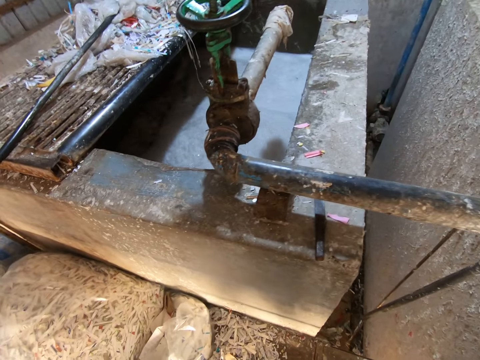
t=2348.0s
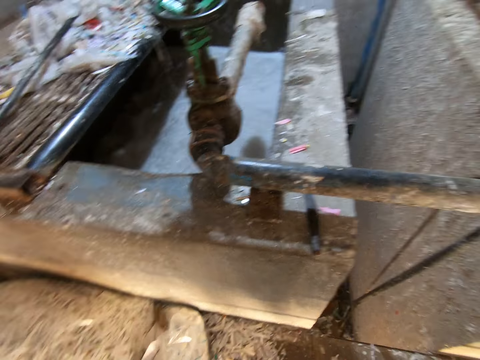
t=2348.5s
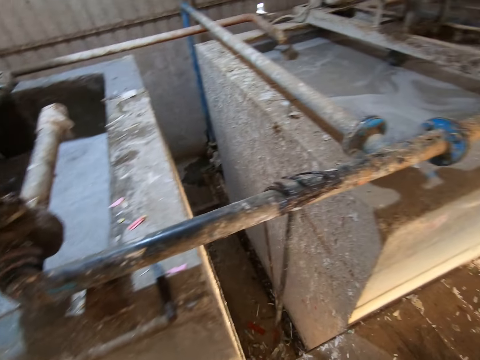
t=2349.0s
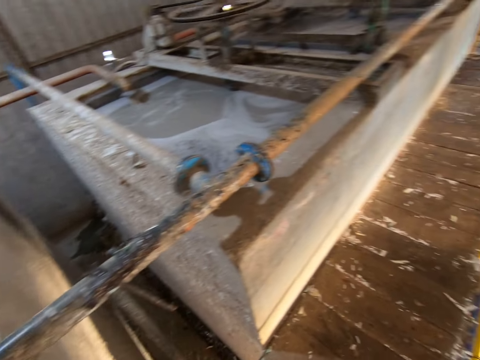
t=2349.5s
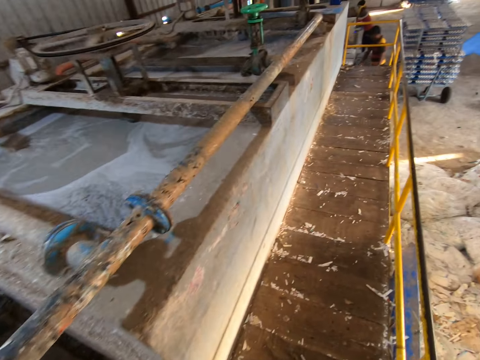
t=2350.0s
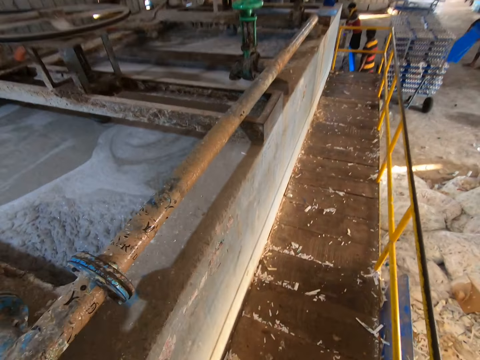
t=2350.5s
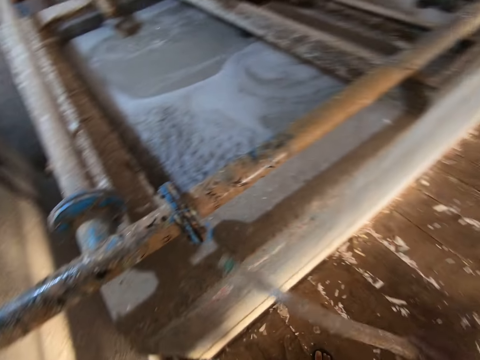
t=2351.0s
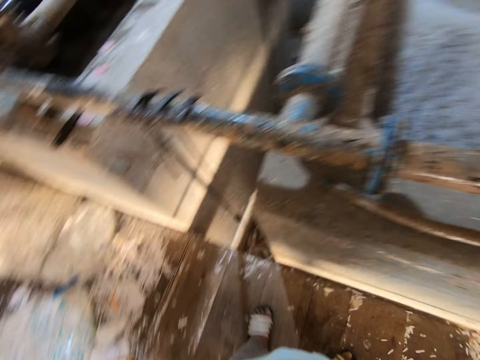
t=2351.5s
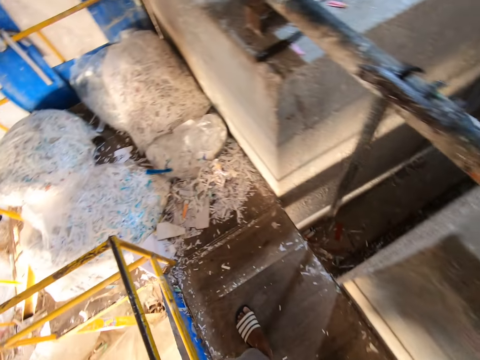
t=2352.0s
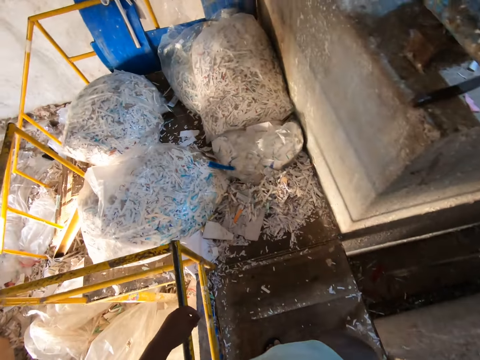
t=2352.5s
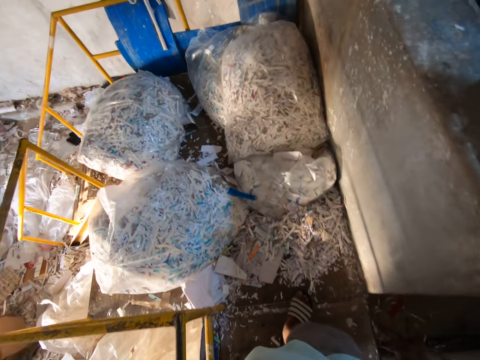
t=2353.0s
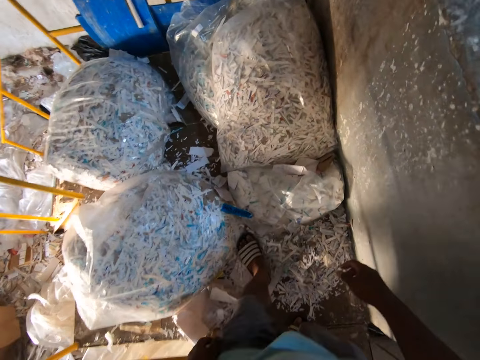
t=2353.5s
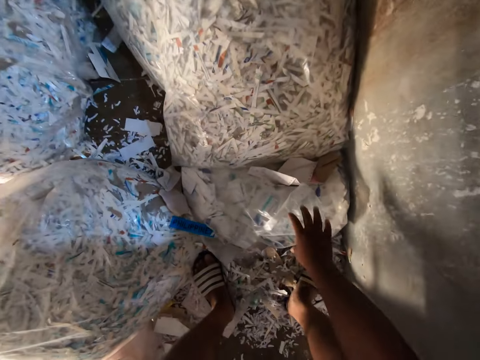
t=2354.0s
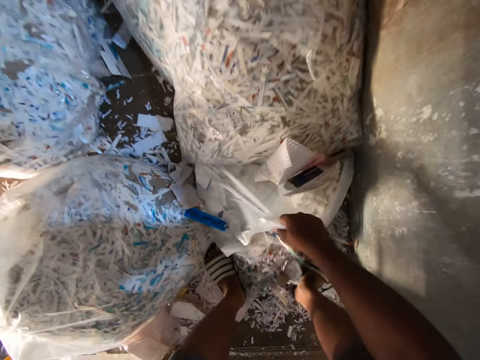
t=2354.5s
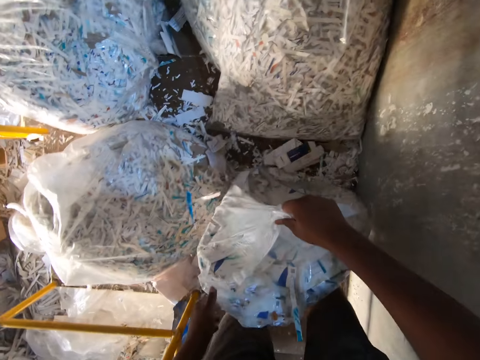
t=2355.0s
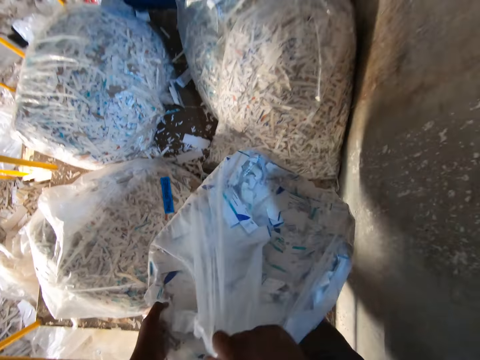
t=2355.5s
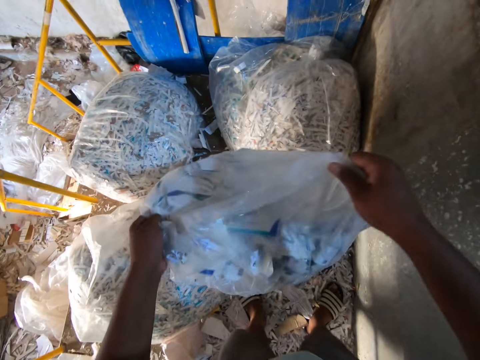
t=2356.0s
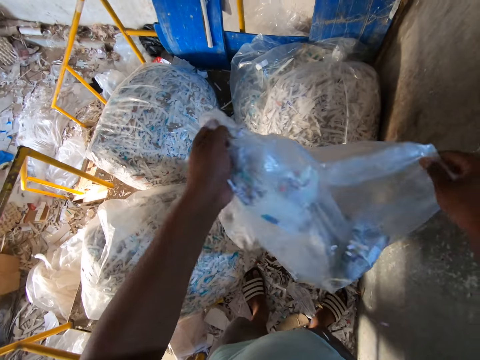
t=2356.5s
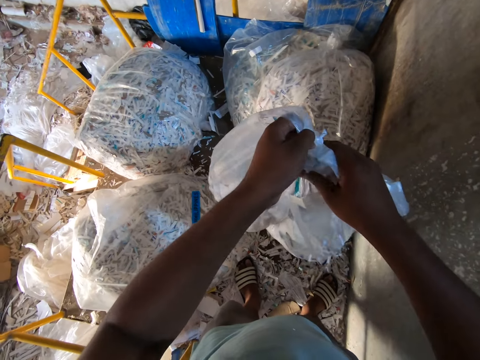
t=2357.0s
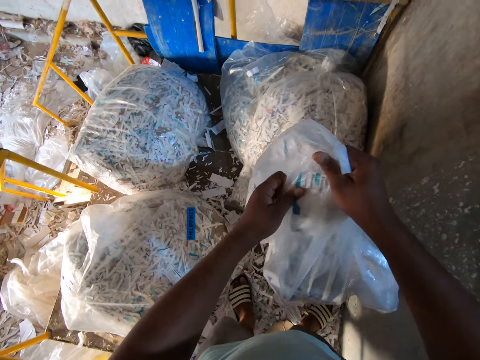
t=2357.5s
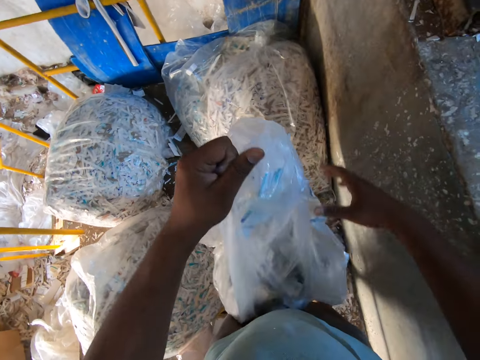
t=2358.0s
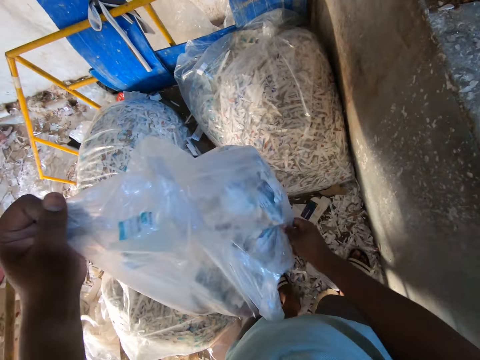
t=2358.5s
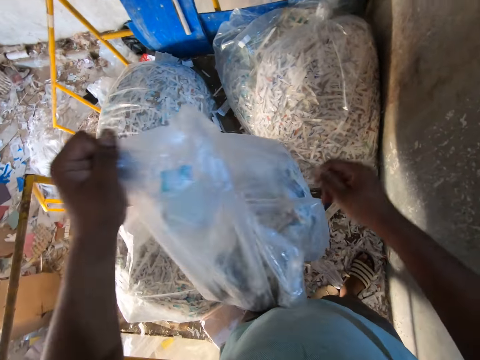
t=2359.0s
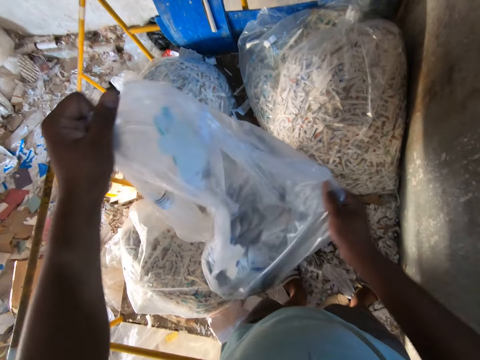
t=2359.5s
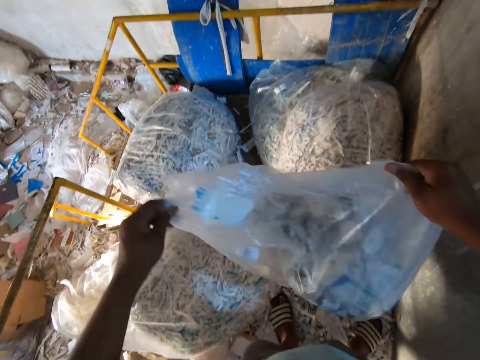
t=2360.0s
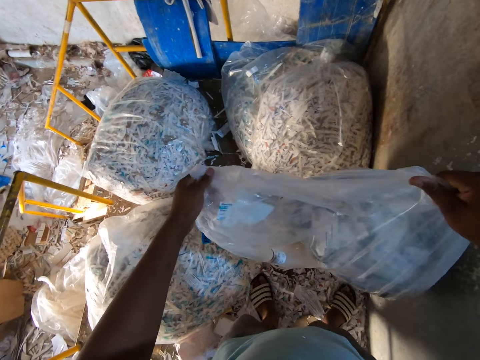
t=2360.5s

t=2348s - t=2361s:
The camera wearer walks around. He drops the stick in his right hand on a block. He picks up a nylon of papers or polythene paper from the ground with his right hand. He turns the polythene paper. He adjusts the nylon of papers with both hands.

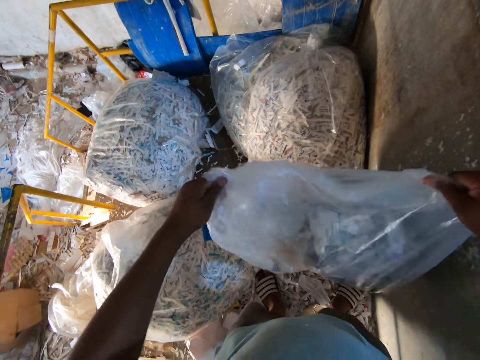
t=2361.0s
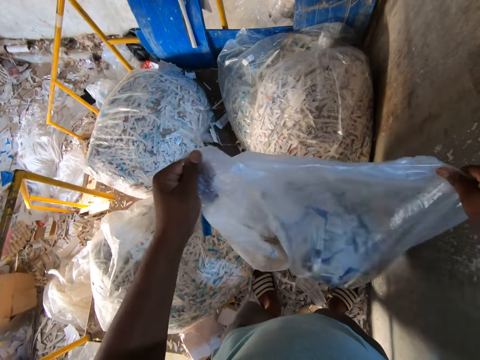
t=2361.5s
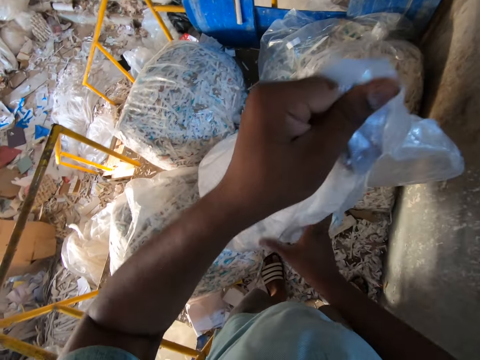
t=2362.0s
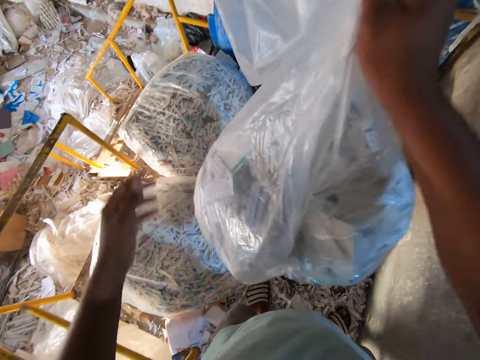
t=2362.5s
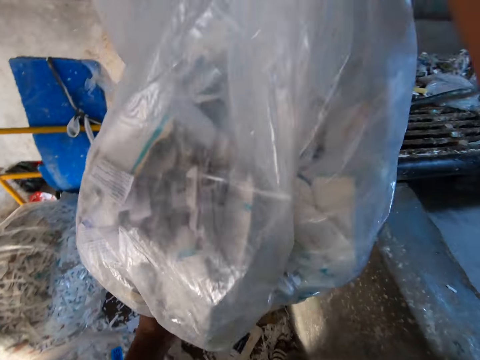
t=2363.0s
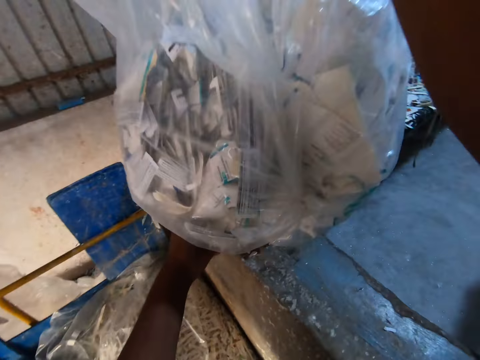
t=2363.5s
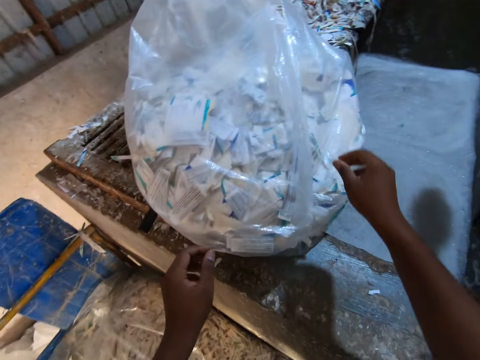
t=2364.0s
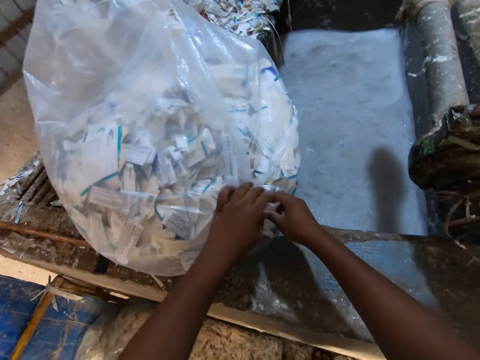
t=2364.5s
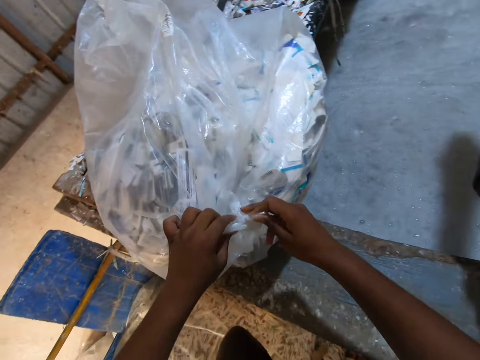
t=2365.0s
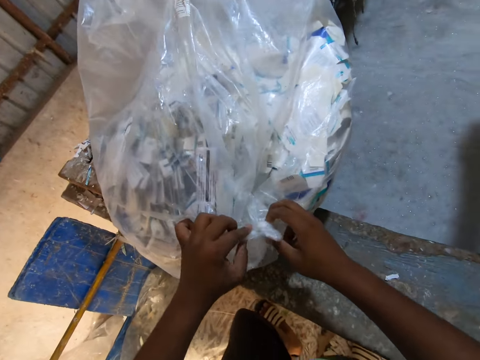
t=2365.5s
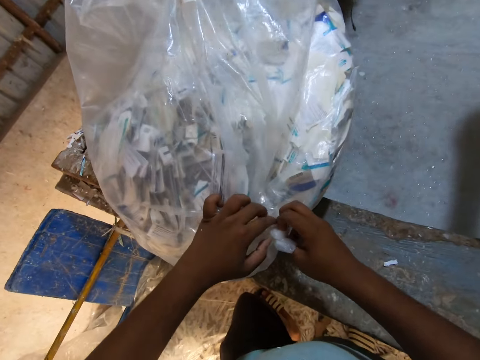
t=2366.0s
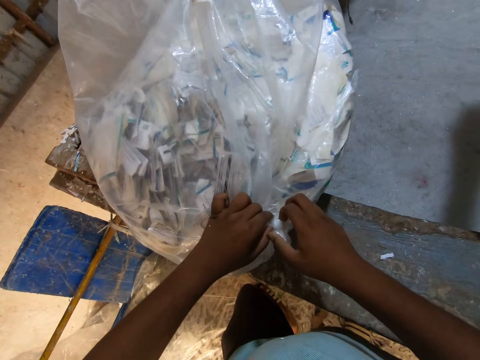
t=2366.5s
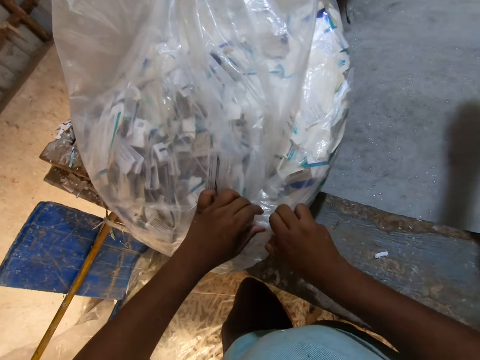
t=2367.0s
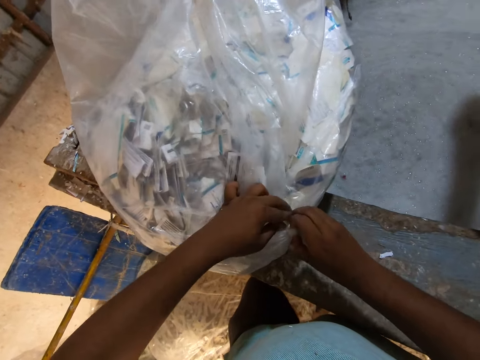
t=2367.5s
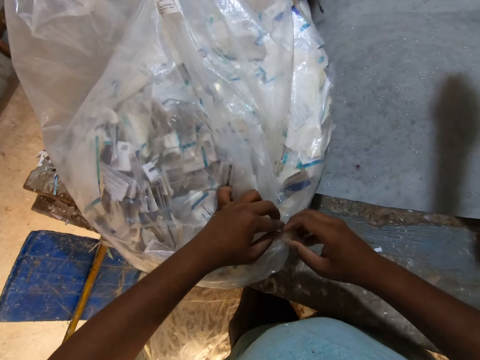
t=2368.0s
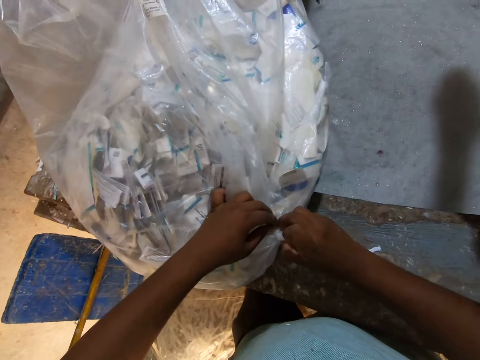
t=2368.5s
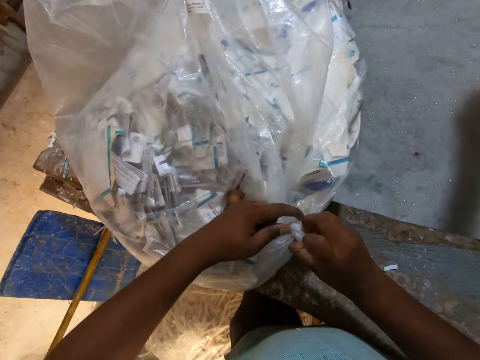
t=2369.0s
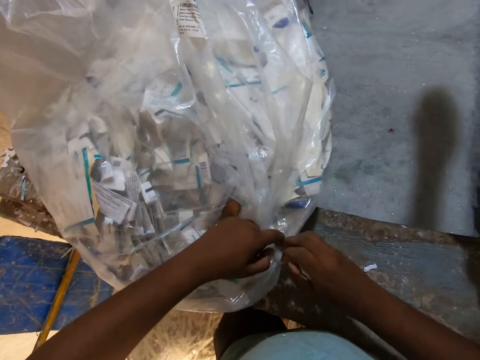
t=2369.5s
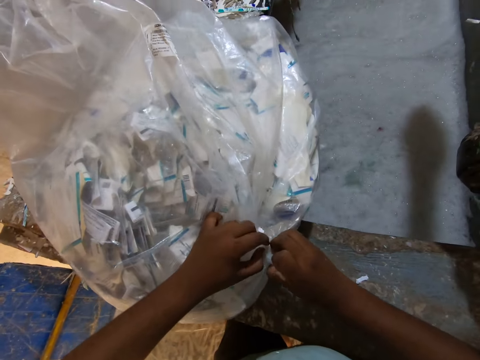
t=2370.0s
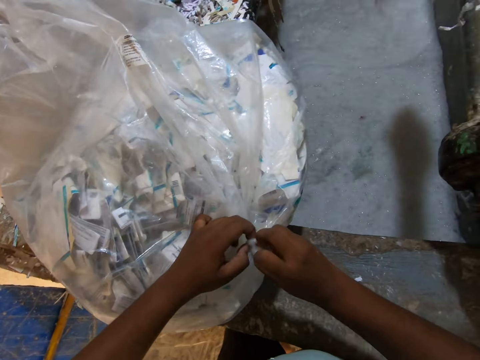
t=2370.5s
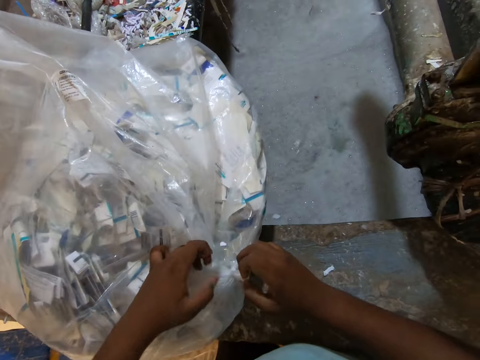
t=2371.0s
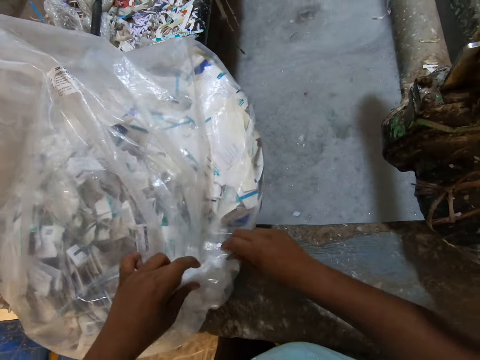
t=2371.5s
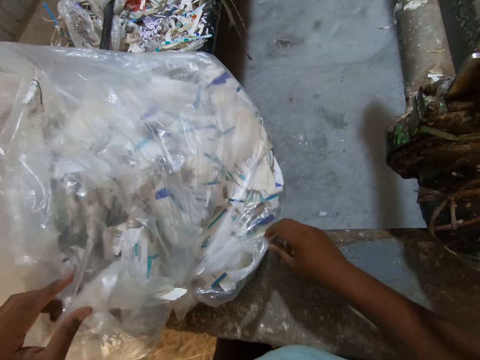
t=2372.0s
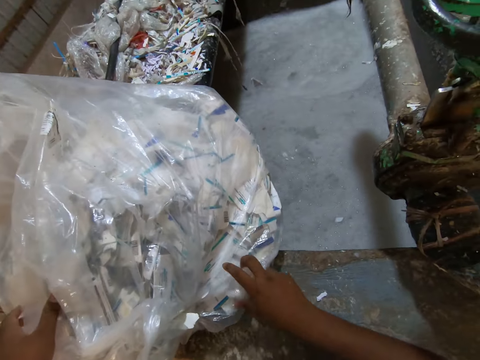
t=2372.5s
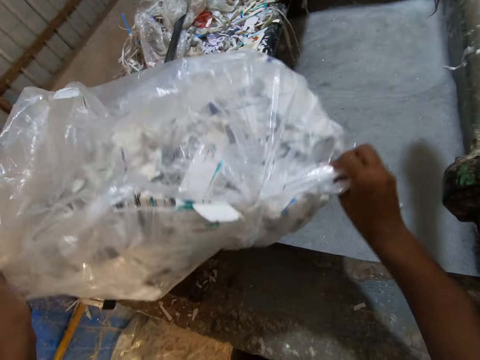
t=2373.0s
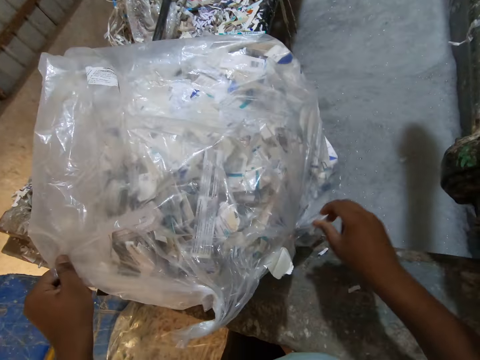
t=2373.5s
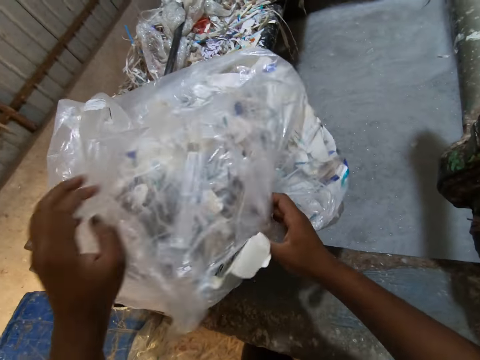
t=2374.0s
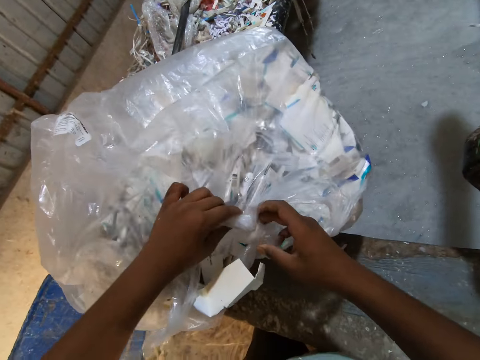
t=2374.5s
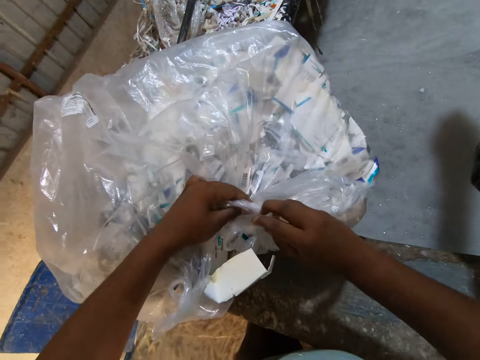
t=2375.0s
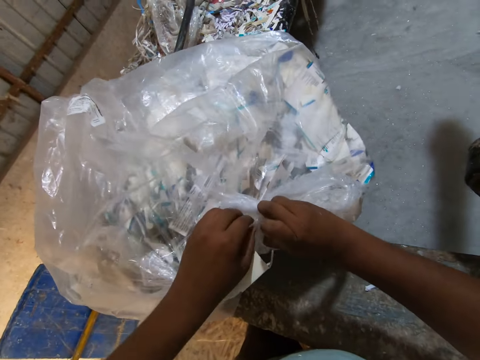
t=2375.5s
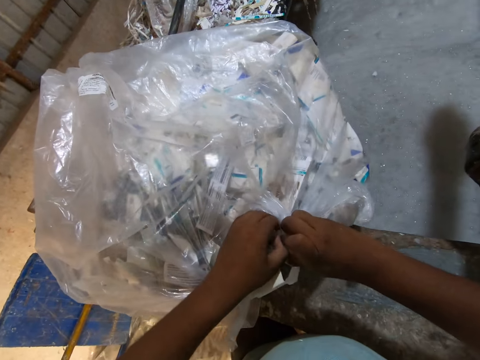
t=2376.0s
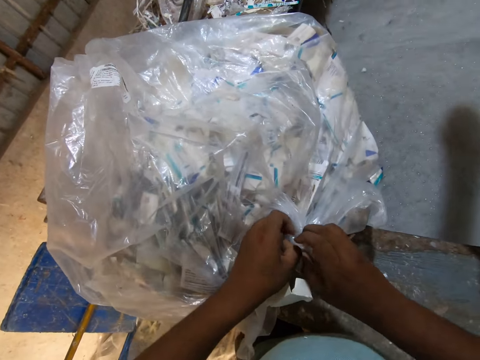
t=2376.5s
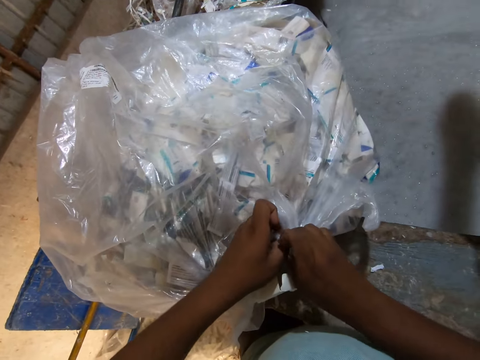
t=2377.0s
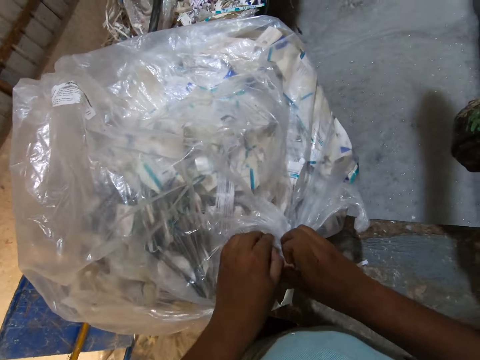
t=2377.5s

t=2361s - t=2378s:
The camera wearer drops the nylon of papers or polythene paper in his hands on a block. He loosens the nylon of paper on the block with both hands. He opens the polythene paper.
